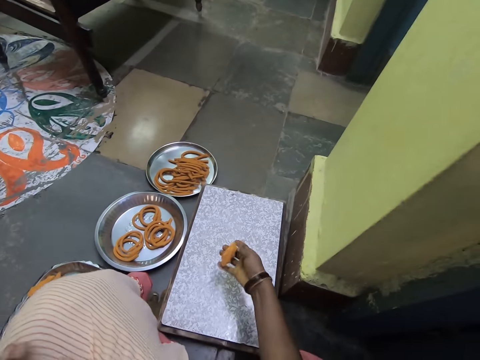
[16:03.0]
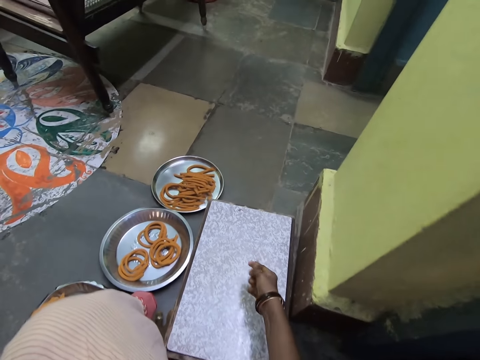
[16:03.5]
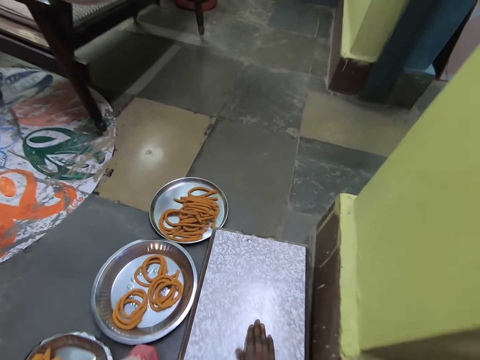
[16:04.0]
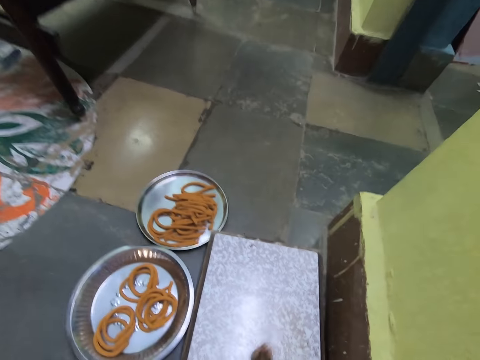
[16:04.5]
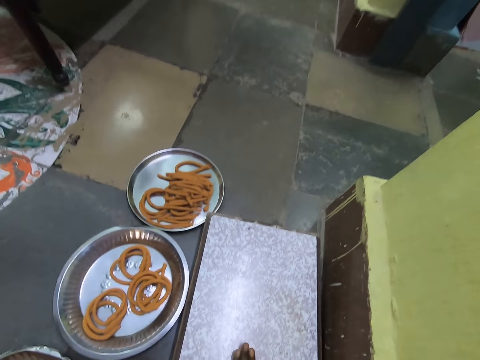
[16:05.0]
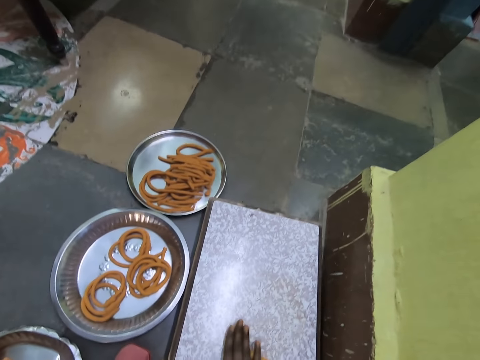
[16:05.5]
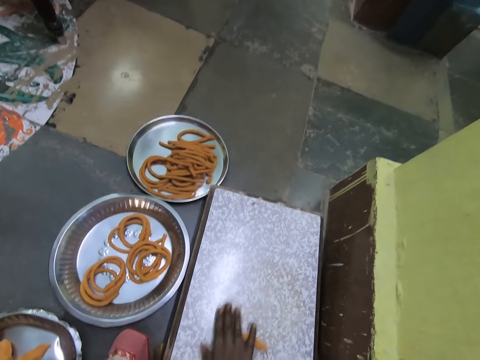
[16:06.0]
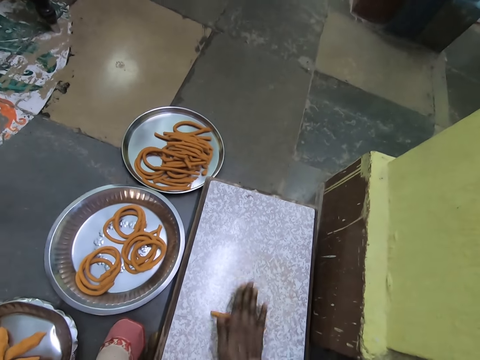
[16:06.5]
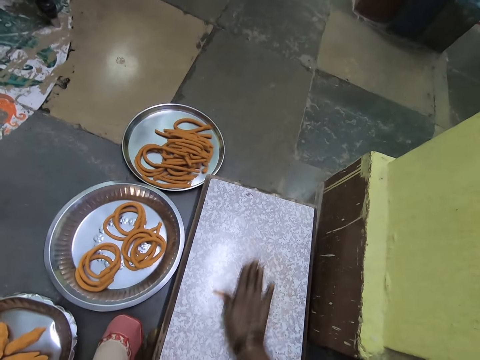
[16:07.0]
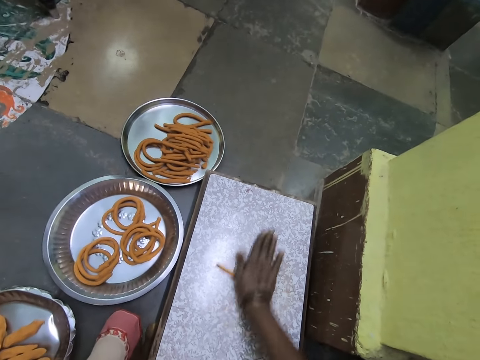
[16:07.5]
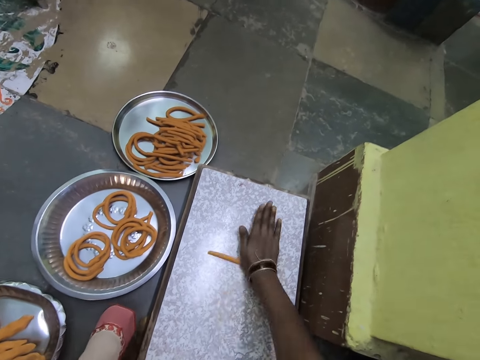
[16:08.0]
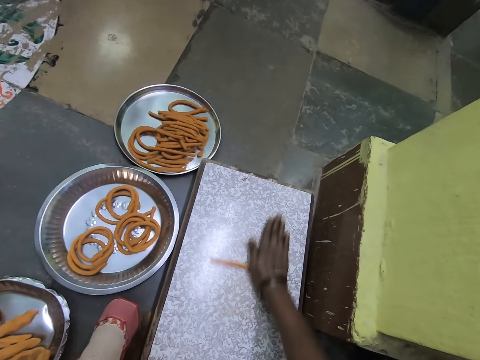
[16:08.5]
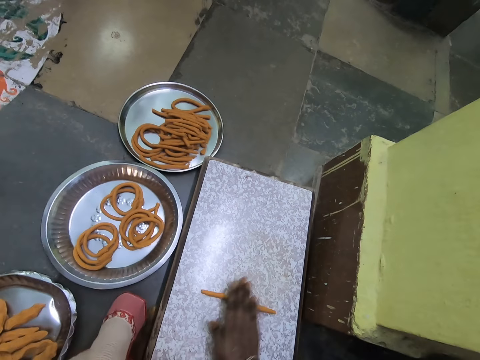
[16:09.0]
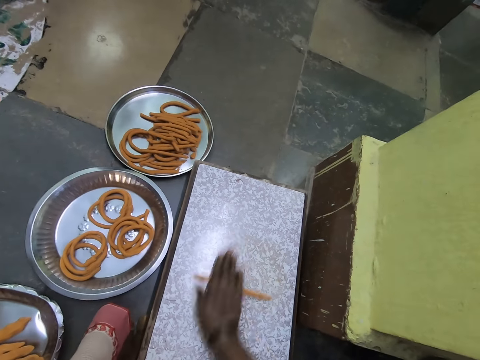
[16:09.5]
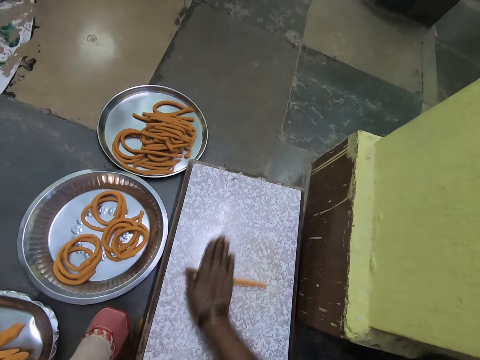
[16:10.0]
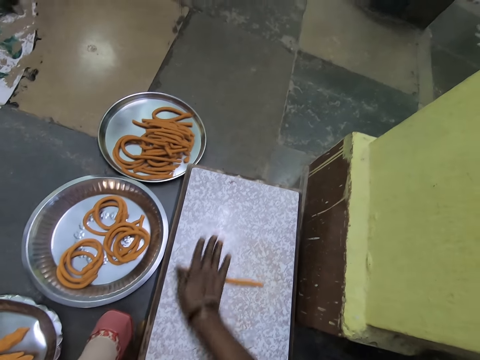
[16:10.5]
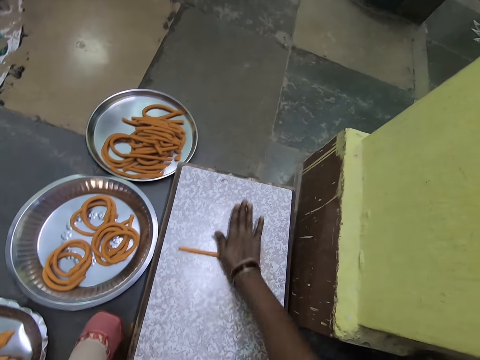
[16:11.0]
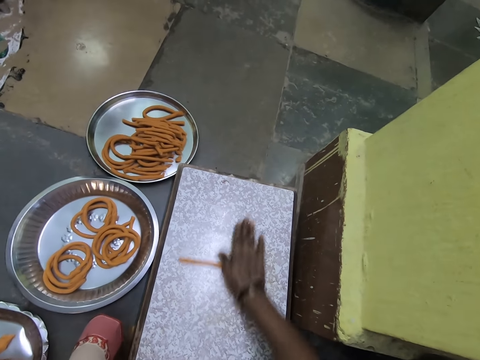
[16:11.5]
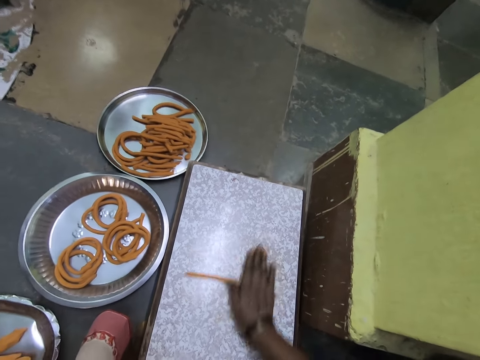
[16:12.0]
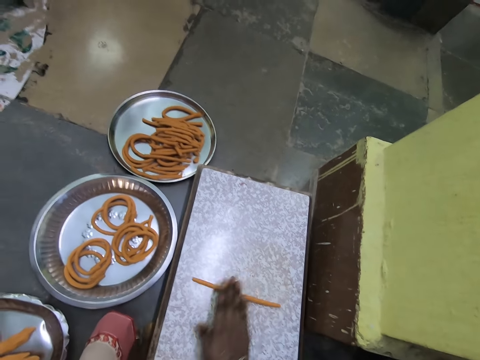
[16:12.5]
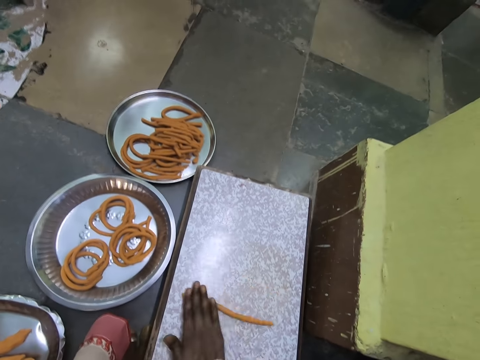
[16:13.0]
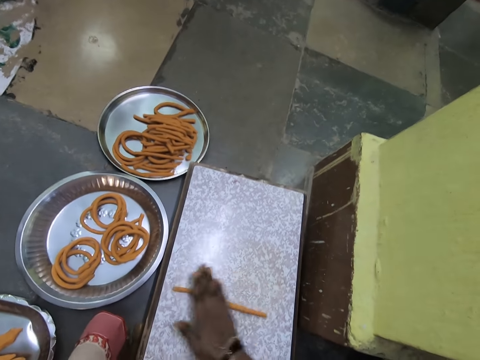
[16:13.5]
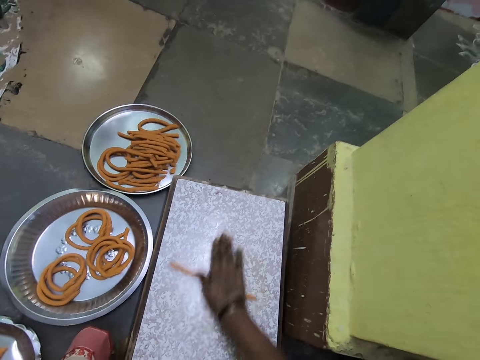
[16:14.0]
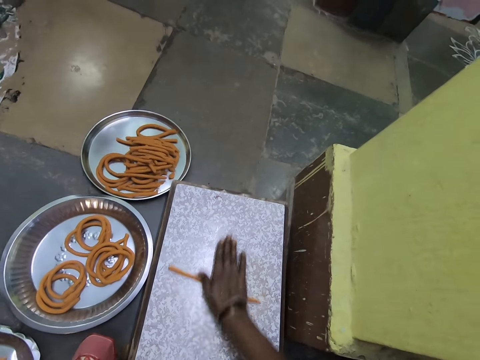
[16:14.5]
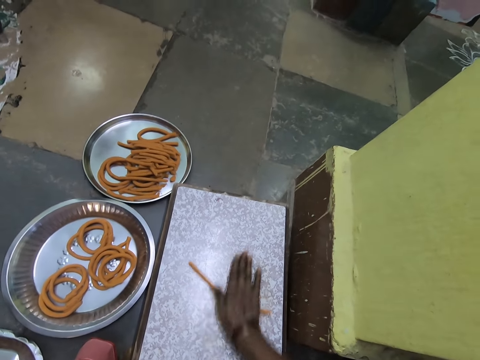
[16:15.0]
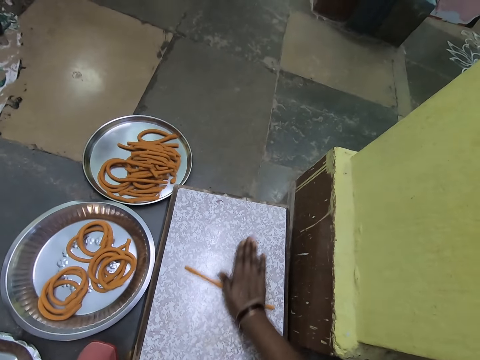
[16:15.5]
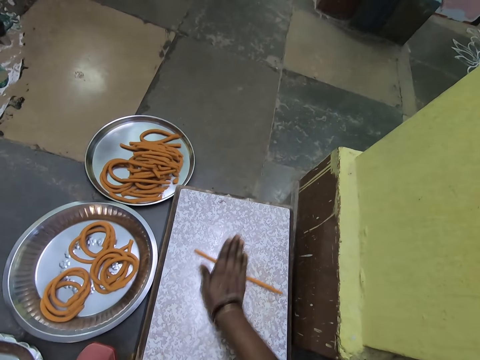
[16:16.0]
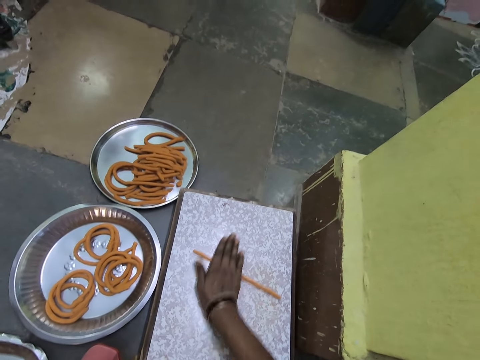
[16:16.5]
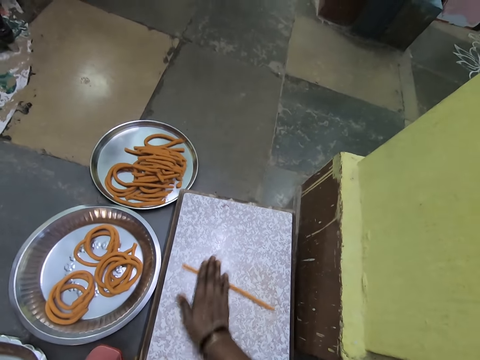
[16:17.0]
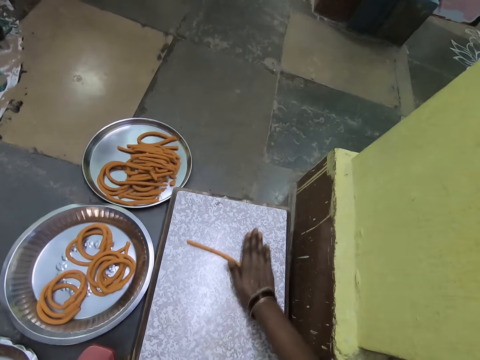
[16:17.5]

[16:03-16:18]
The camera wearer clenches a piece of dough on their fist. They adjust the piece of dough on their fist. They roll the piece of dough on a rolling board.

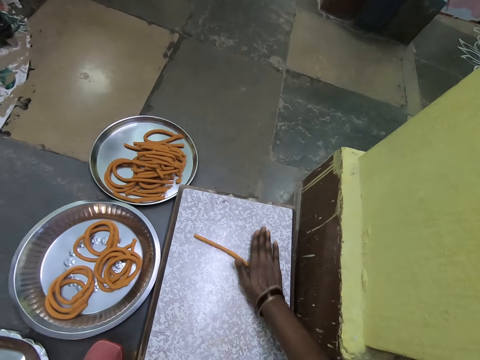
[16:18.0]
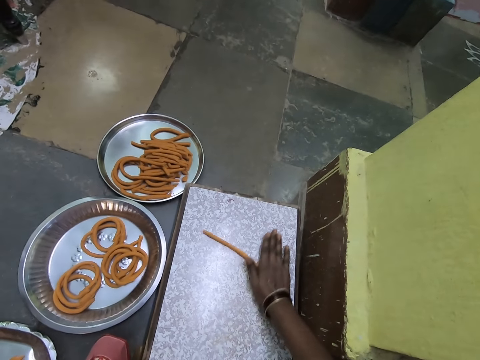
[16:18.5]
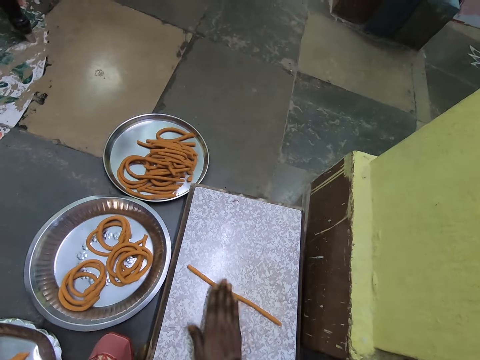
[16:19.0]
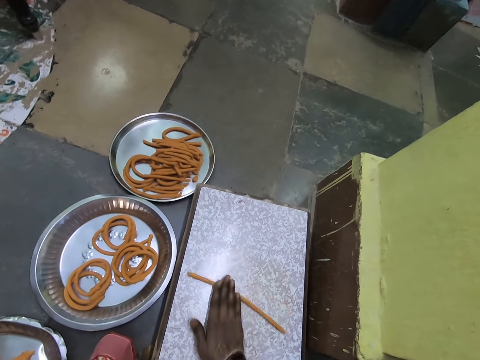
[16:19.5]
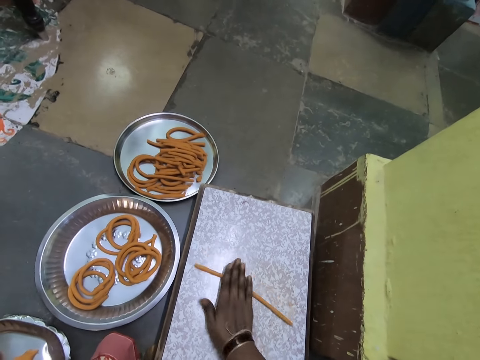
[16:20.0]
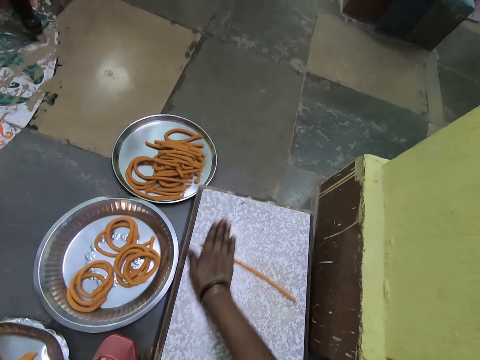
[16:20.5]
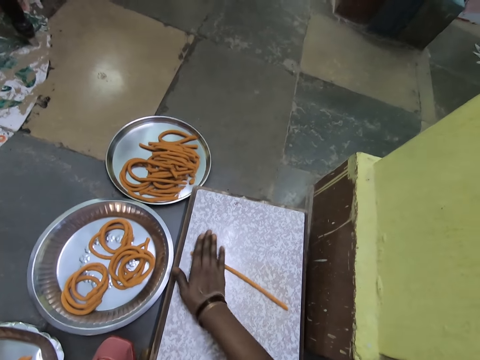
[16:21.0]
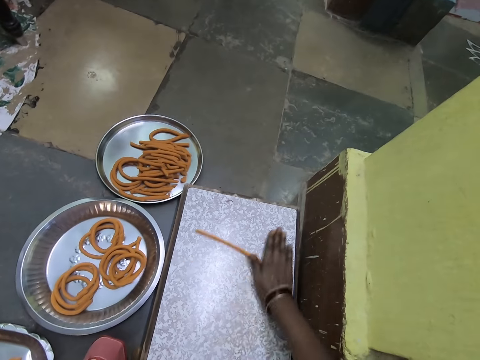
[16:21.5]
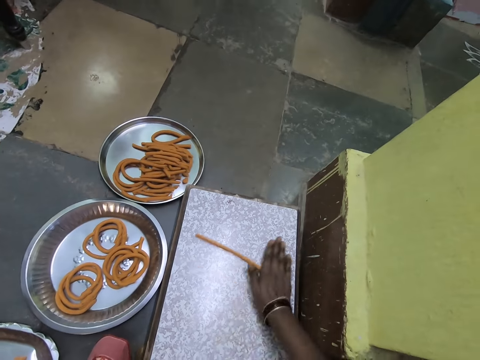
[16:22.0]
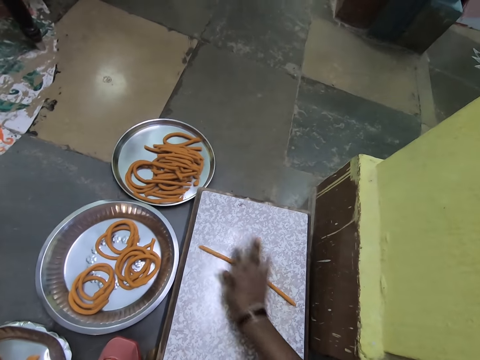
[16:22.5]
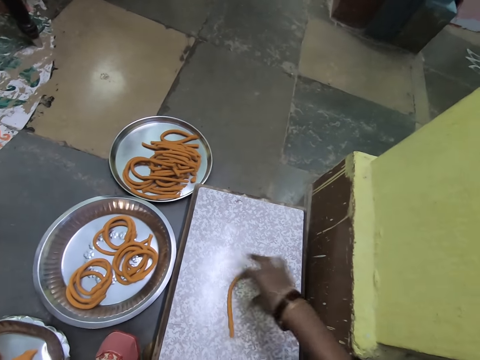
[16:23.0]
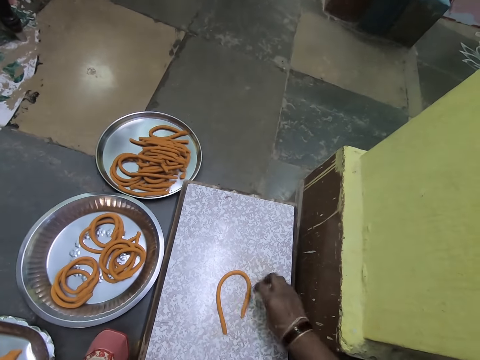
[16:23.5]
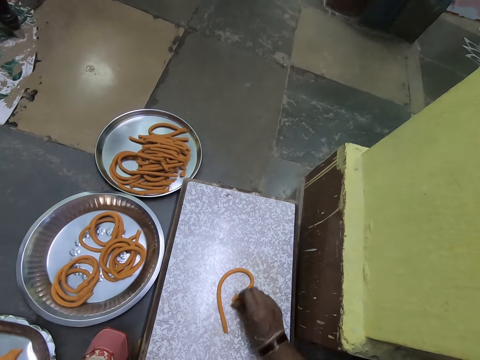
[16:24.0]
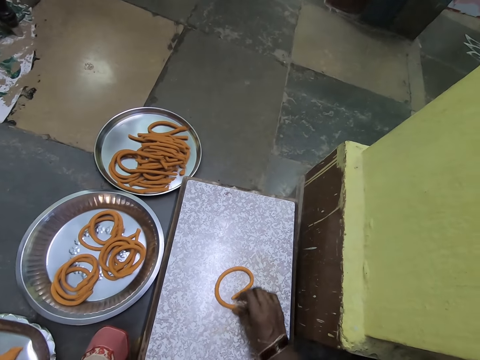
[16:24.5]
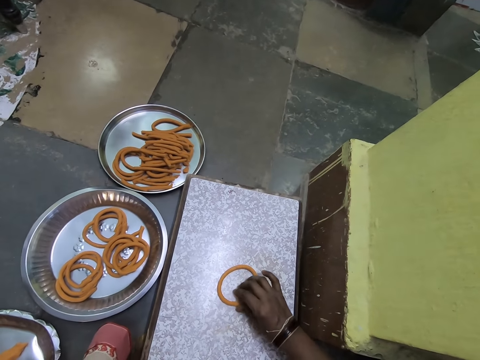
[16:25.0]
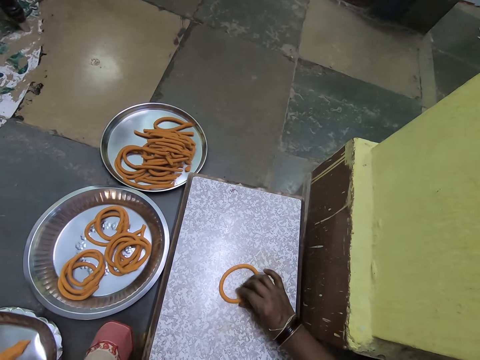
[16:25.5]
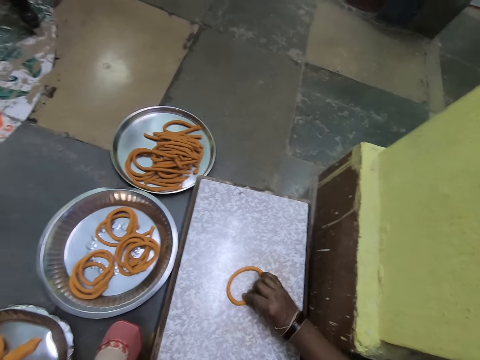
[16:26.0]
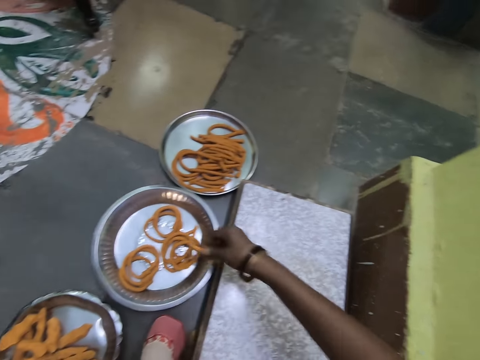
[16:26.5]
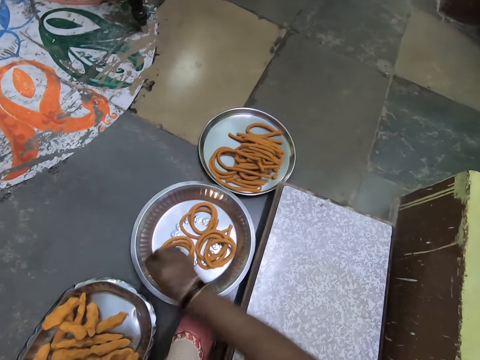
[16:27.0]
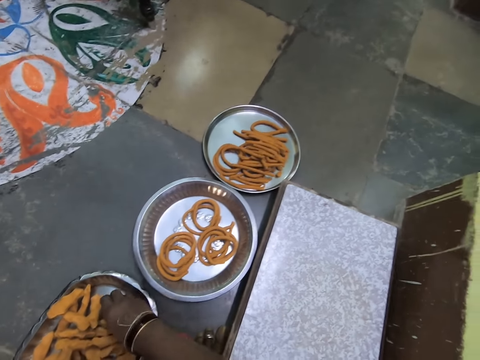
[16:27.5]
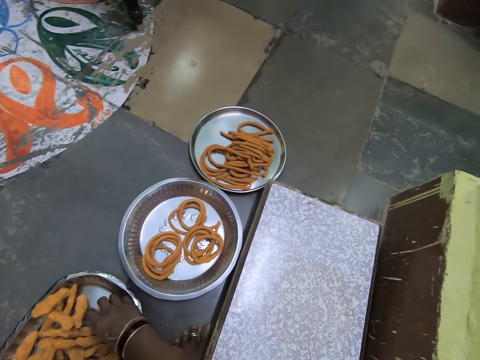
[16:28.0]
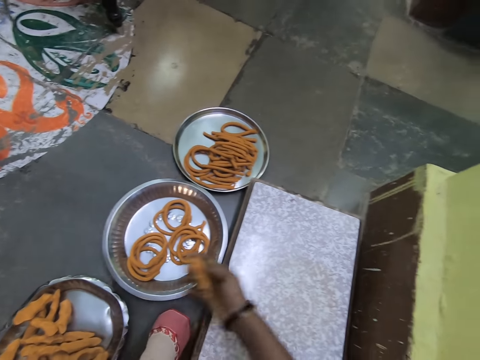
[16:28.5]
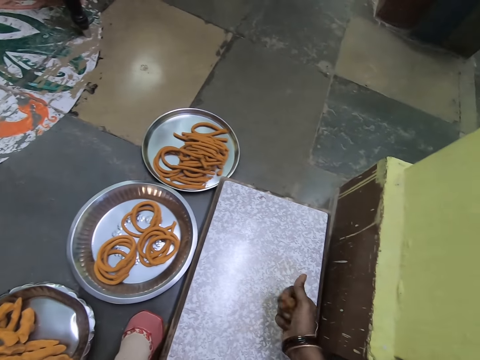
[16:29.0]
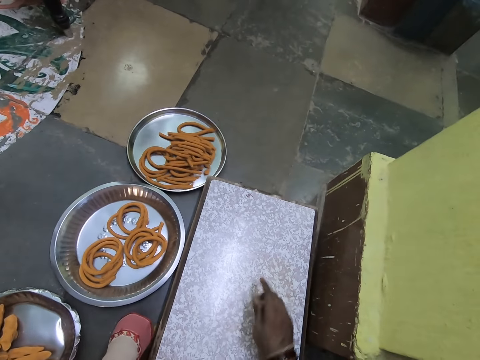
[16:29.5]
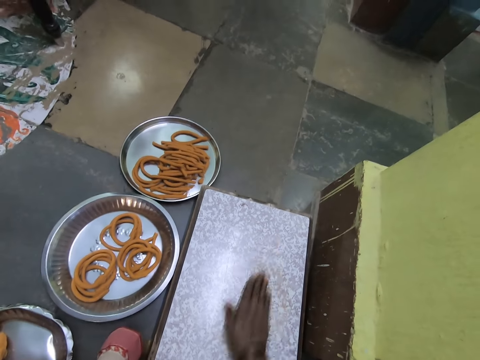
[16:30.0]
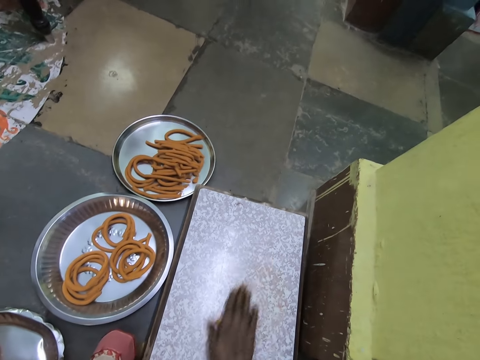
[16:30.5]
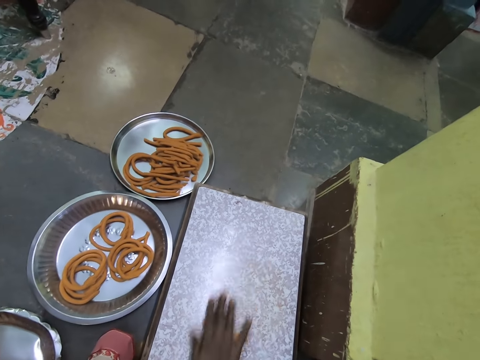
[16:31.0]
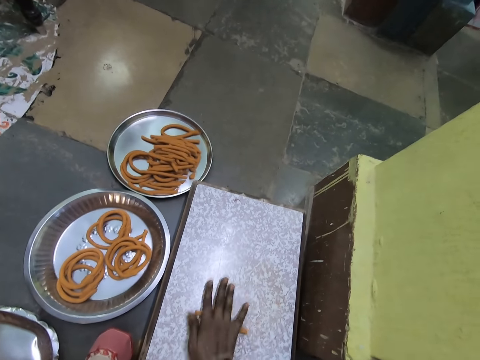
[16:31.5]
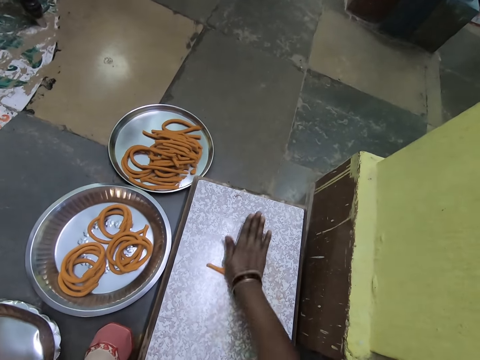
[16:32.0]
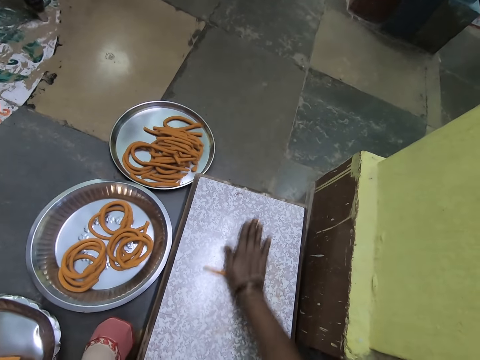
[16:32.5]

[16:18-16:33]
The camera wearer pulls on an end of a piece of dough. They pick up the piece of dough from a rolling board. They lay the piece of dough on a metal tray. They pick the piece of dough from the metal tray. They clench the piece of dough on their fist. They roll the piece of dough on the rolling board.
